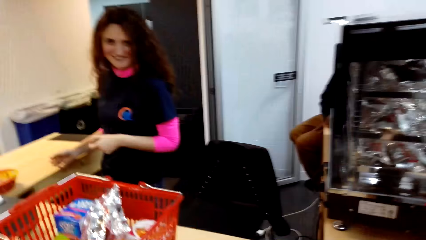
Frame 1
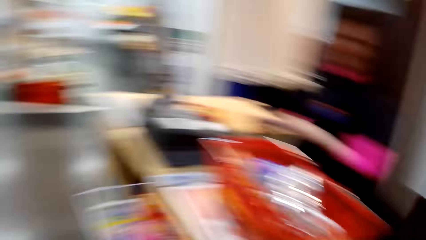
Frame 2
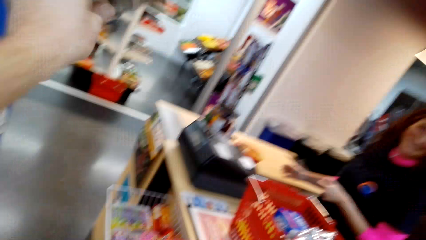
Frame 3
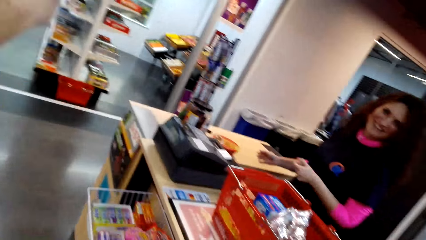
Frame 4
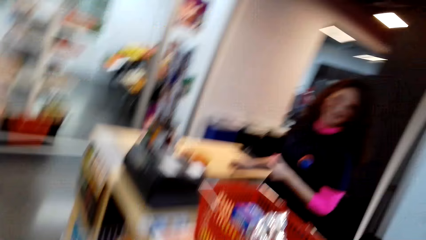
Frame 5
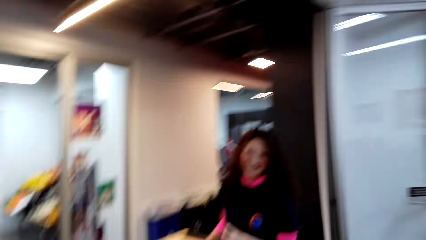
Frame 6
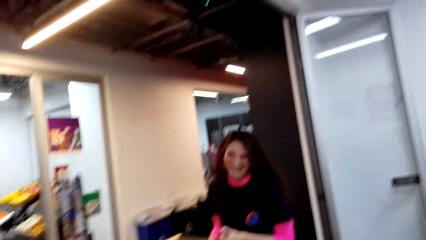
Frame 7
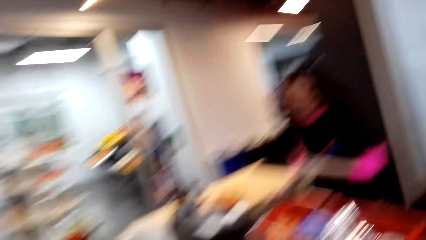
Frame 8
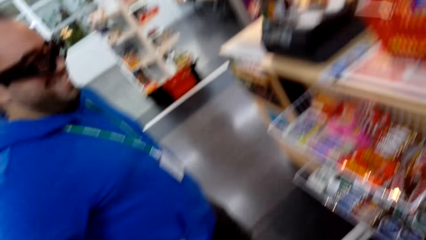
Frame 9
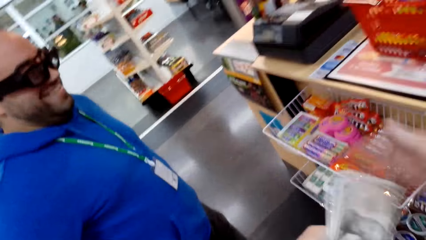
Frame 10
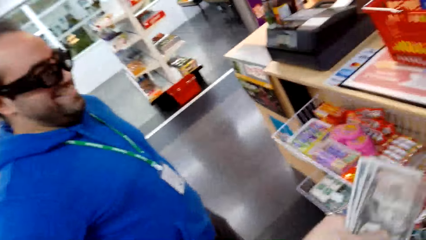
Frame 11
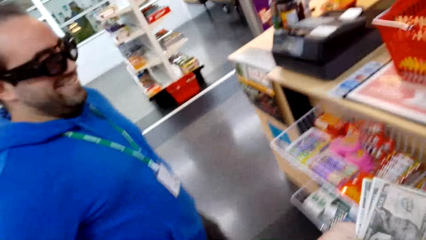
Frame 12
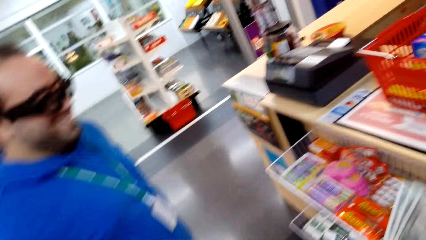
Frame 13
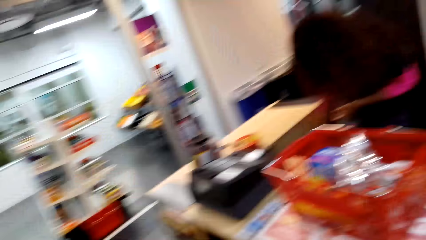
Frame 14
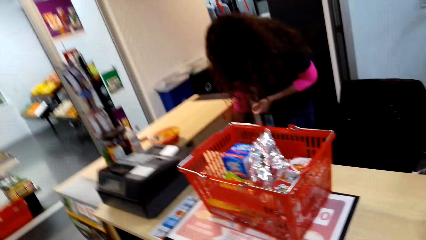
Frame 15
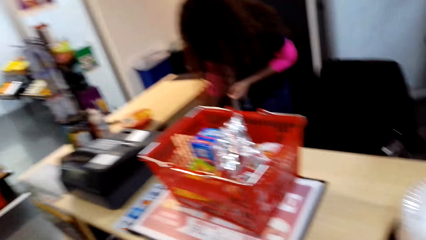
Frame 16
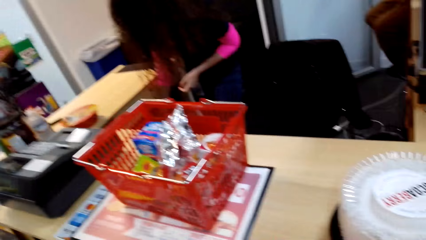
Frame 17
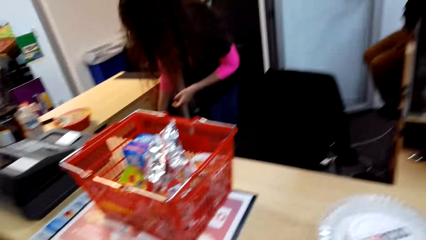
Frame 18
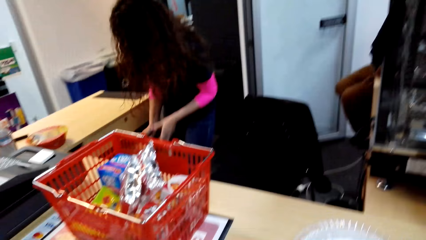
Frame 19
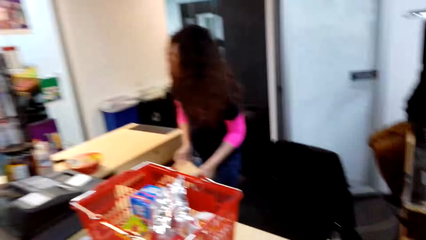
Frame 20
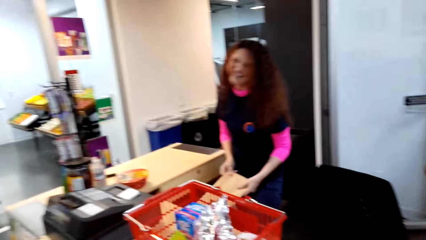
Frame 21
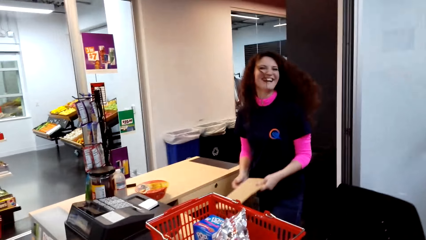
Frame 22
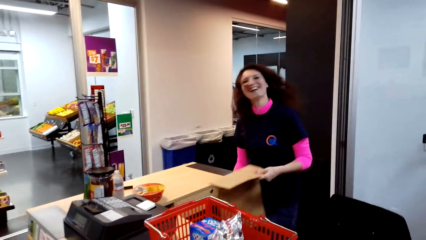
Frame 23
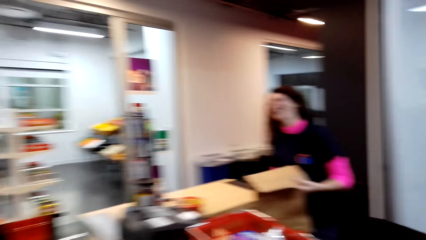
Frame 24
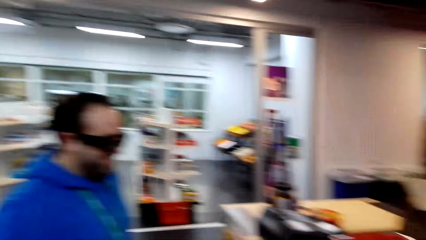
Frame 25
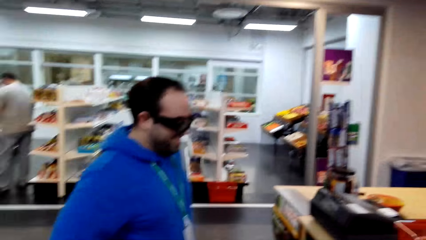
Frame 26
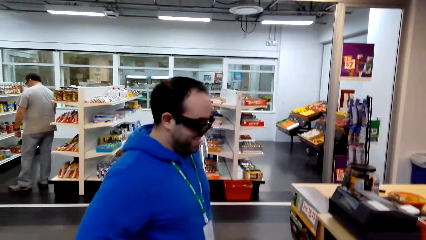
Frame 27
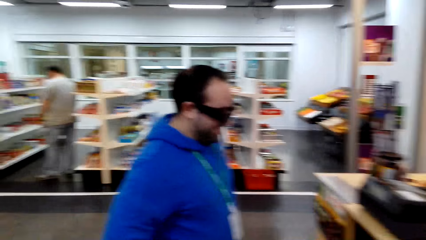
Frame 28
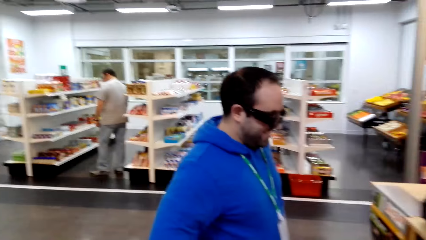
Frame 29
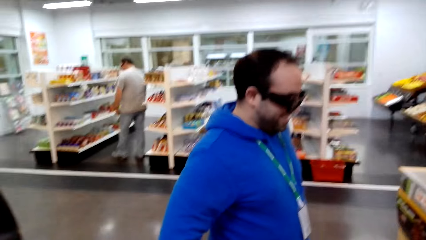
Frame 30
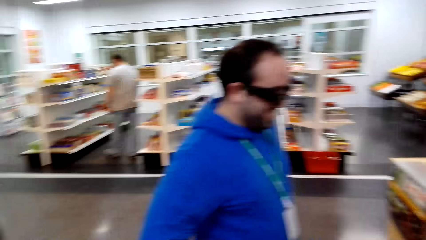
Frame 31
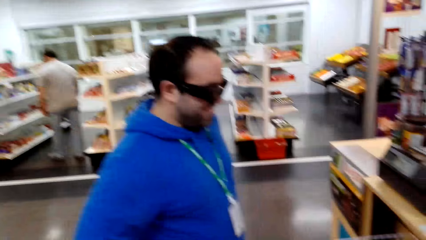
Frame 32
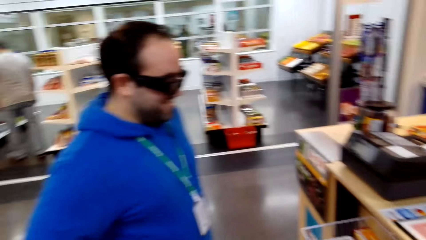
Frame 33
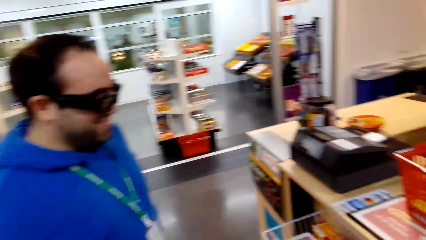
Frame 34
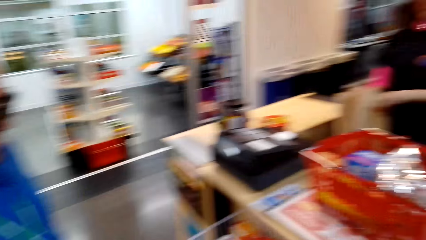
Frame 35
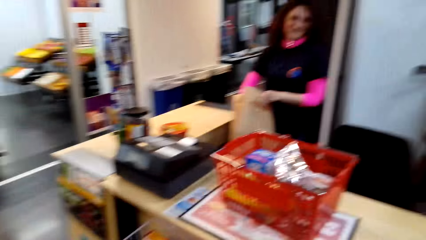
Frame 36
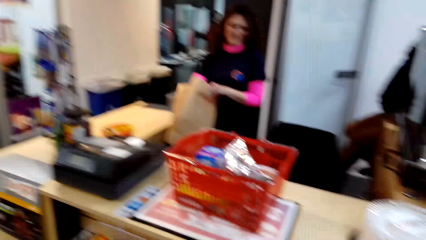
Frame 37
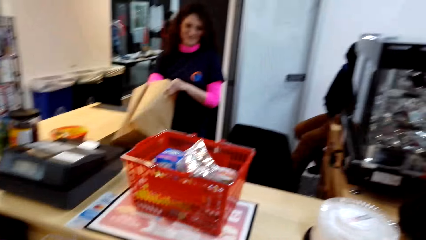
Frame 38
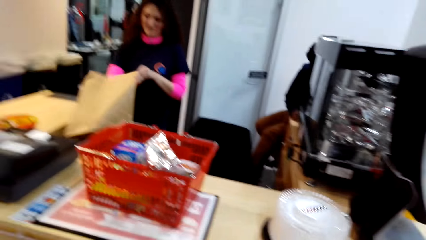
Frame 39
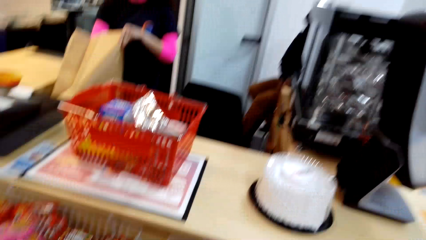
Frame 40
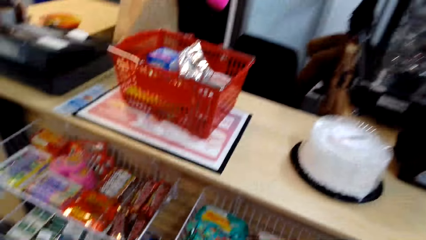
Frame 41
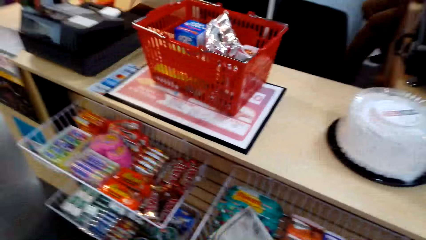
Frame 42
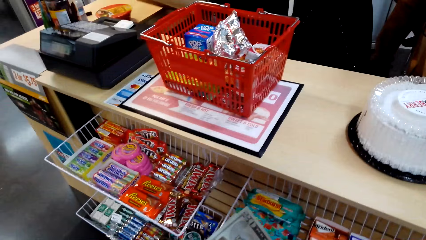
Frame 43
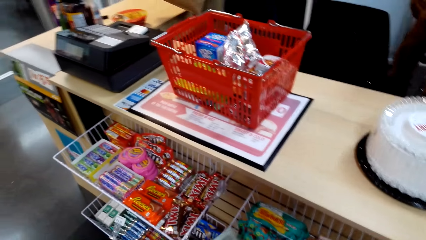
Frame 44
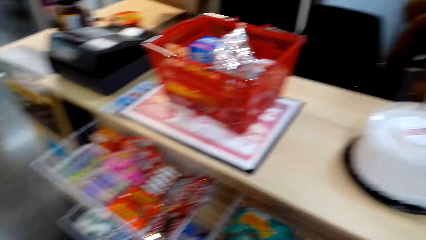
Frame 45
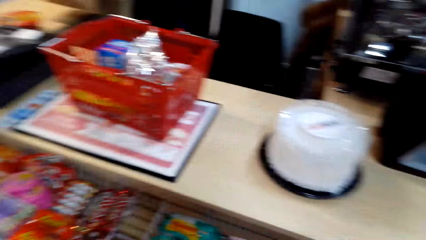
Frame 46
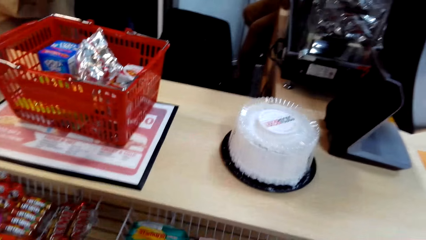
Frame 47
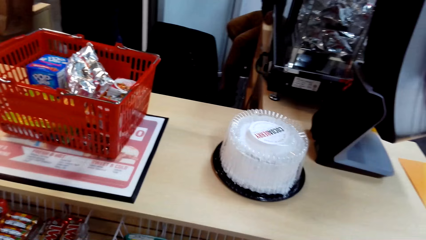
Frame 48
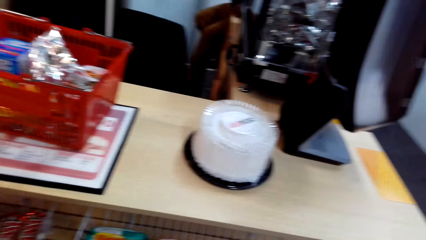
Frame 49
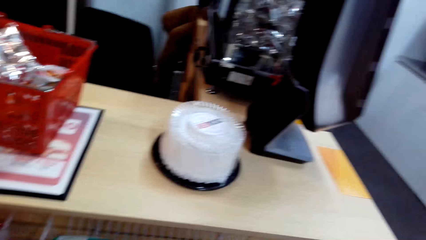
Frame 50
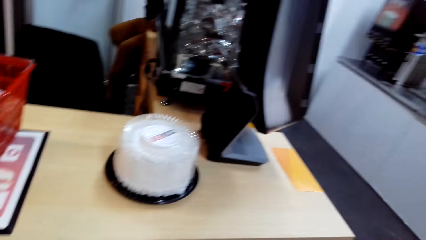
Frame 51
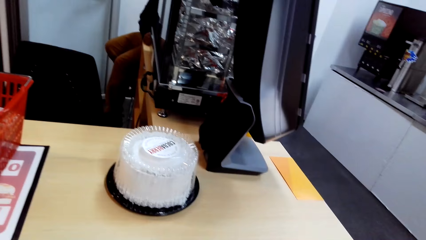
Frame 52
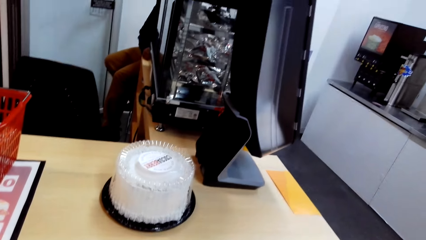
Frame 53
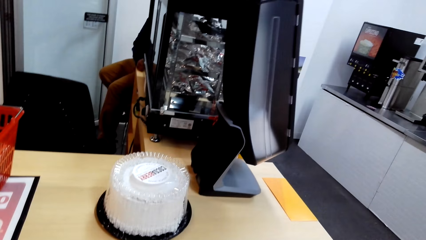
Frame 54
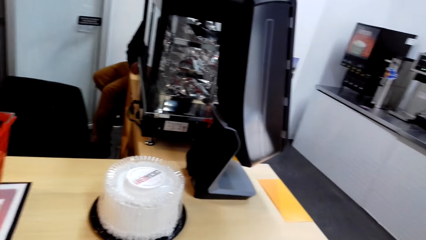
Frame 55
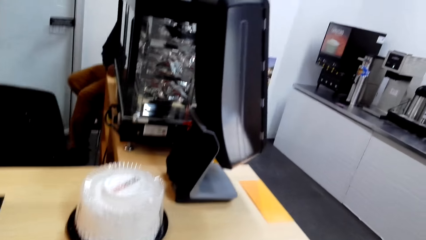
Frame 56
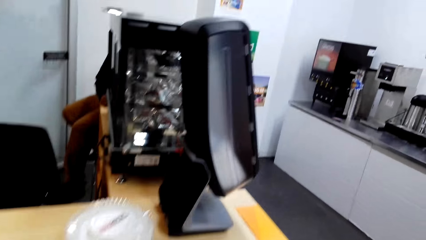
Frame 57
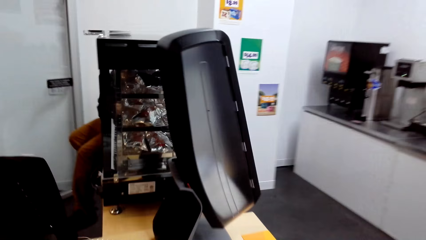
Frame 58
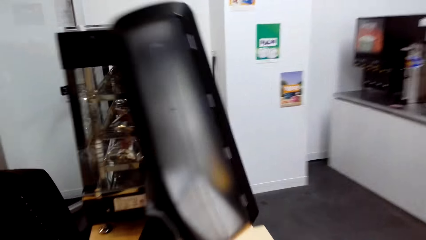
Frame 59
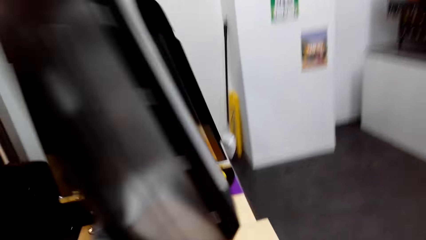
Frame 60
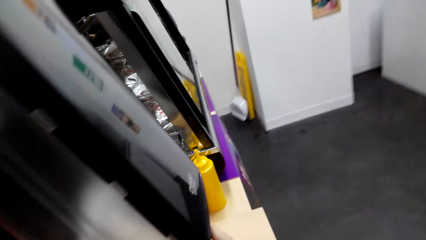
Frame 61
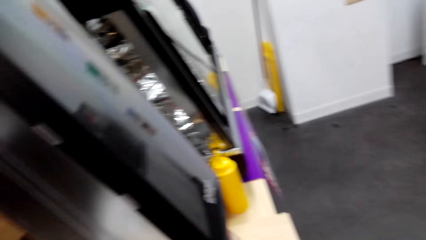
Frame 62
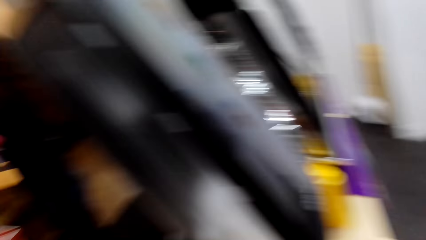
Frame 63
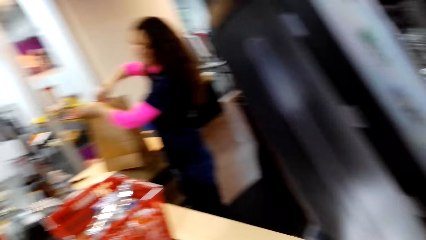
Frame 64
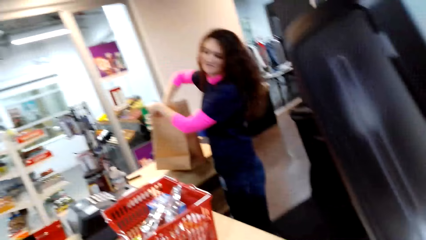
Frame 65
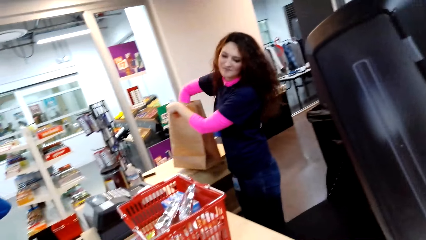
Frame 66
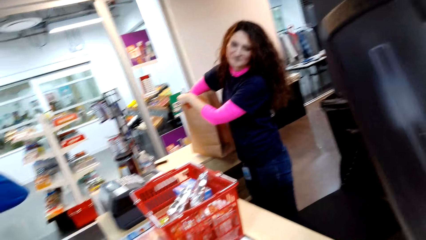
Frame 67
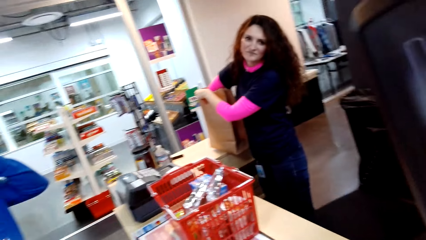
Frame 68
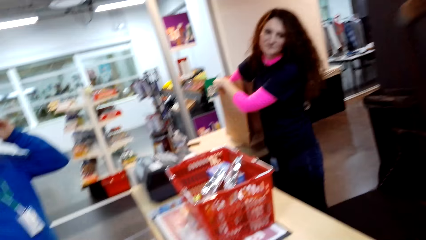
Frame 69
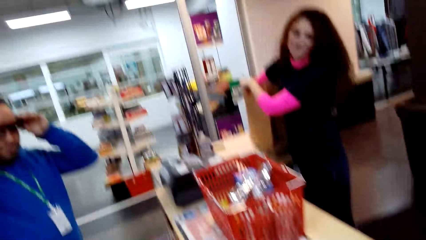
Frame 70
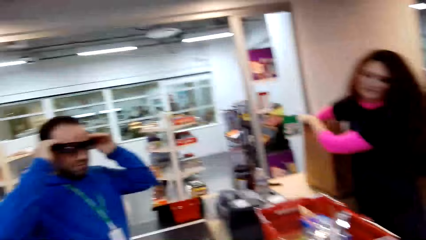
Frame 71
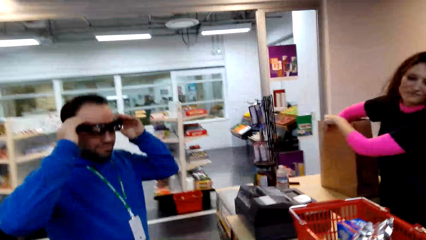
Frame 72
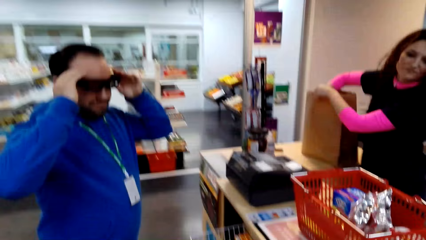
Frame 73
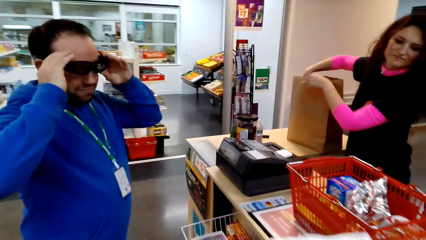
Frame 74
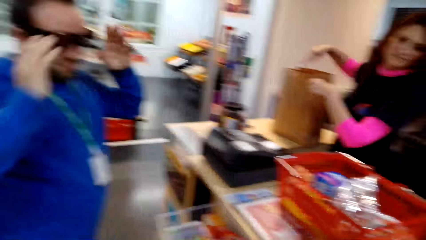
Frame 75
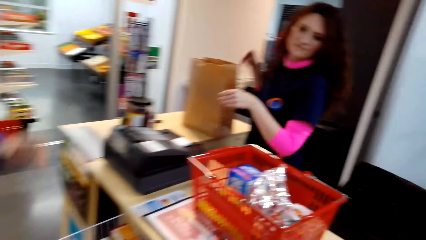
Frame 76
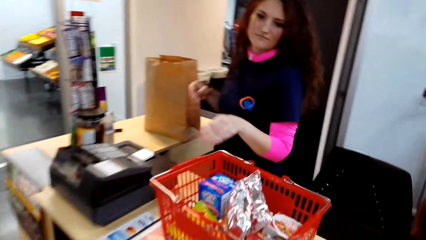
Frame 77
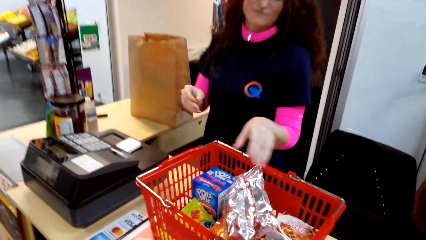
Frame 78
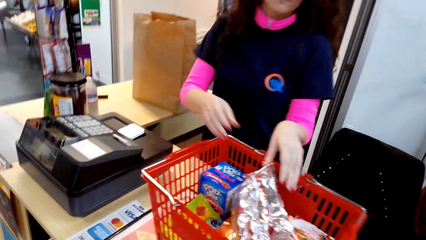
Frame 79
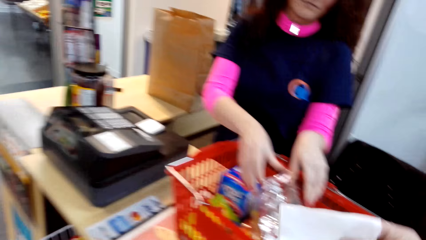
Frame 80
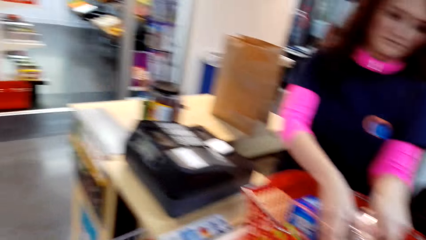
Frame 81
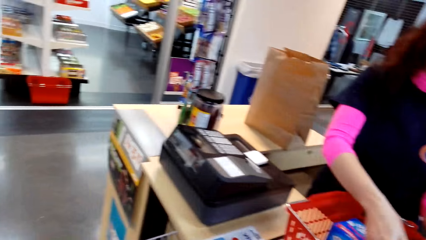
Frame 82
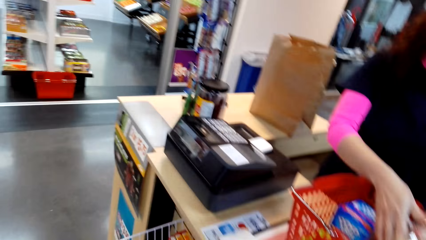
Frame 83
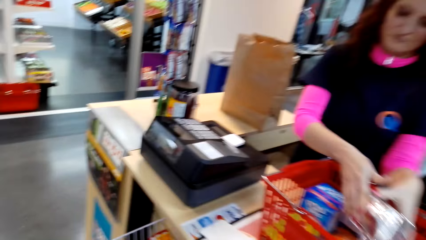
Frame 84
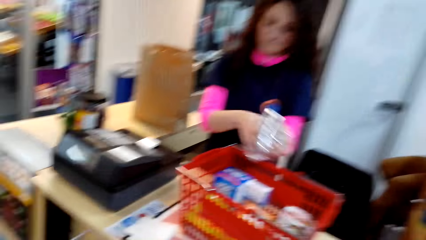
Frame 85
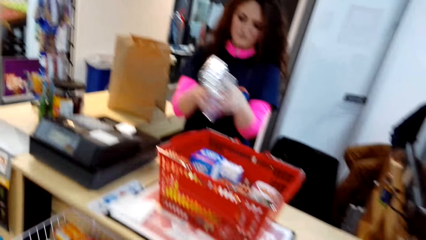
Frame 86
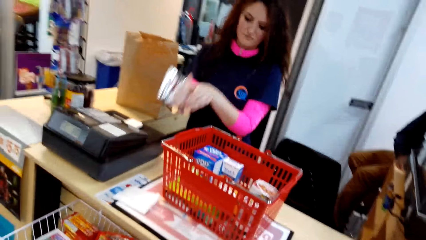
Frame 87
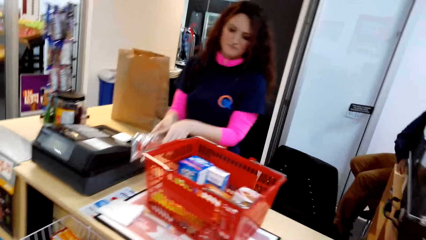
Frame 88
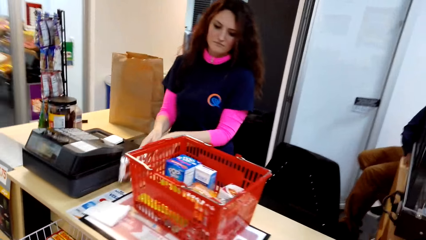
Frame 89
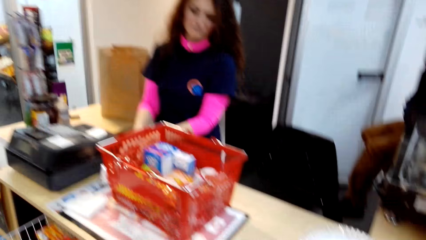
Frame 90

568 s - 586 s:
The camera wearer lifts money. A lady holds a carrier bag. A man shops on the other part of the store. The lady opens the carrier bag. Another man sits next to a food display counter. The lady puts shopping in the carrier bag. Another man adjusts goggles. The lady picks shopping.
